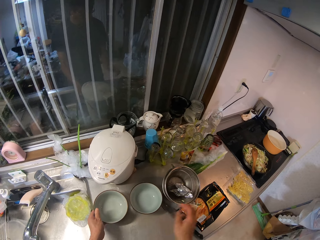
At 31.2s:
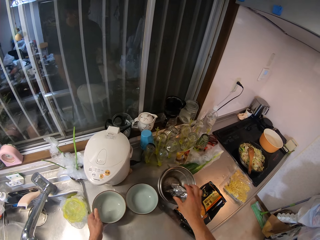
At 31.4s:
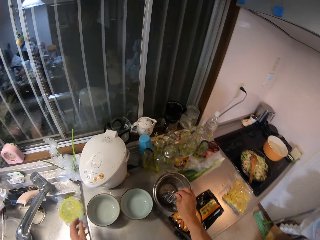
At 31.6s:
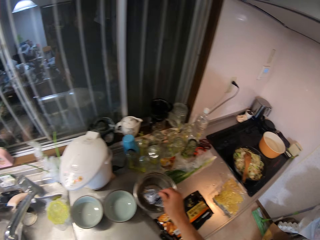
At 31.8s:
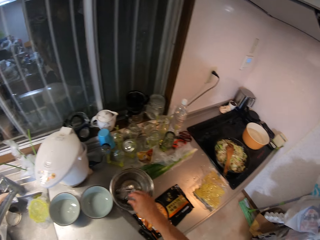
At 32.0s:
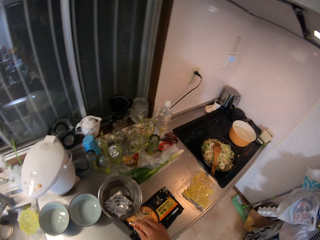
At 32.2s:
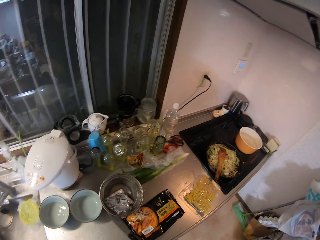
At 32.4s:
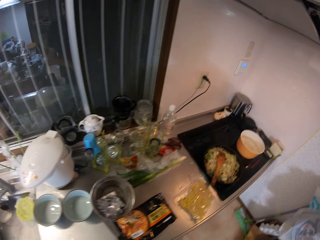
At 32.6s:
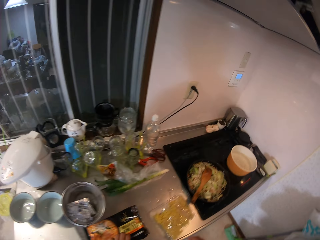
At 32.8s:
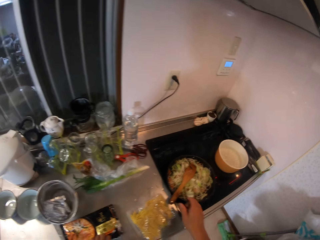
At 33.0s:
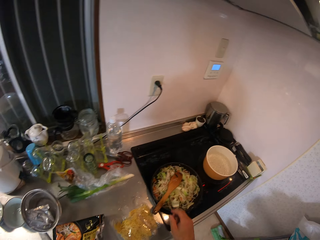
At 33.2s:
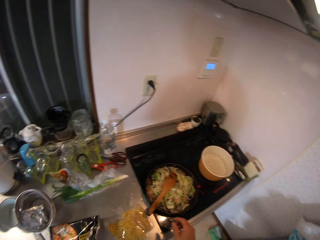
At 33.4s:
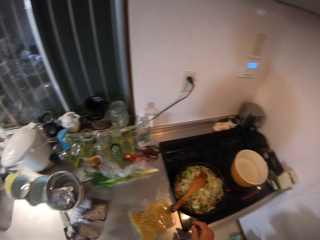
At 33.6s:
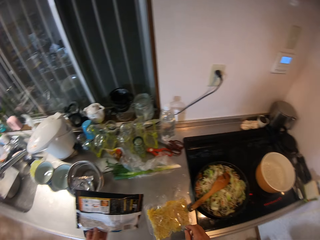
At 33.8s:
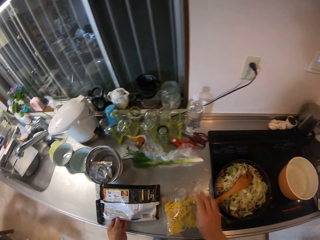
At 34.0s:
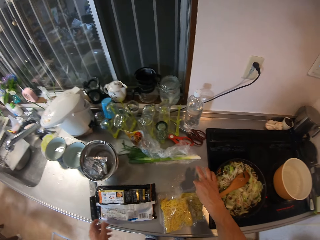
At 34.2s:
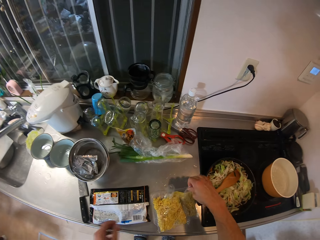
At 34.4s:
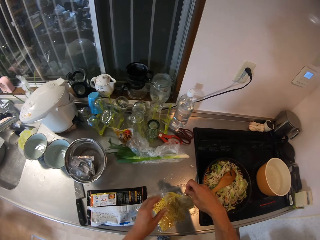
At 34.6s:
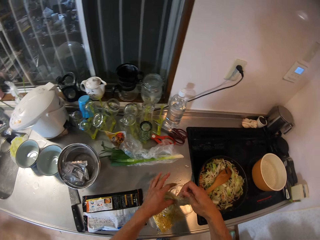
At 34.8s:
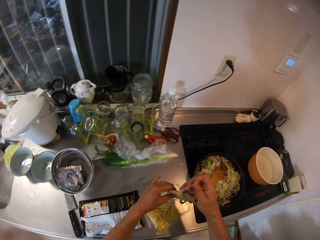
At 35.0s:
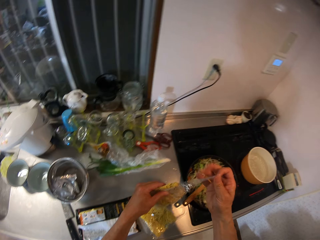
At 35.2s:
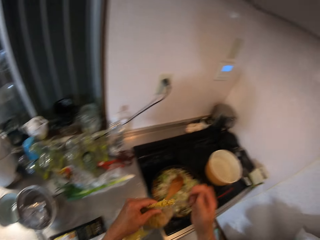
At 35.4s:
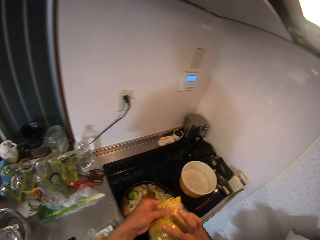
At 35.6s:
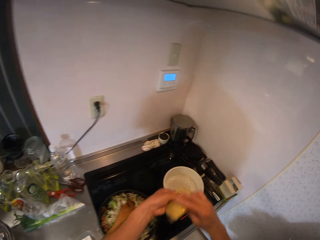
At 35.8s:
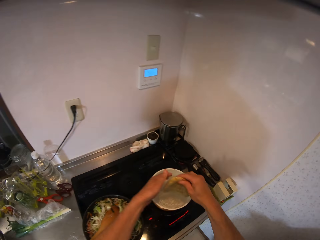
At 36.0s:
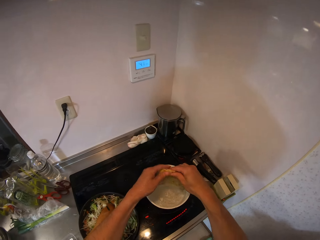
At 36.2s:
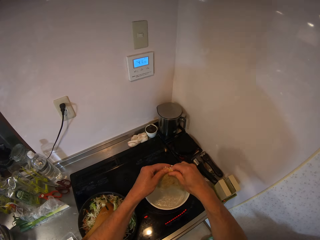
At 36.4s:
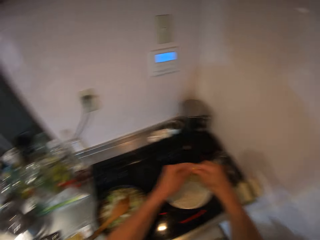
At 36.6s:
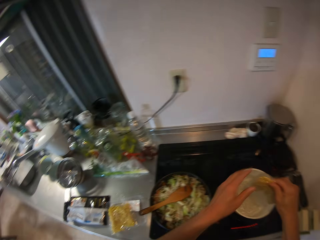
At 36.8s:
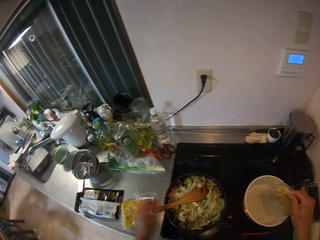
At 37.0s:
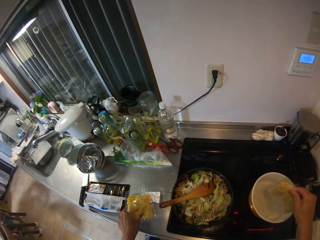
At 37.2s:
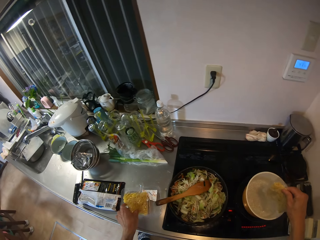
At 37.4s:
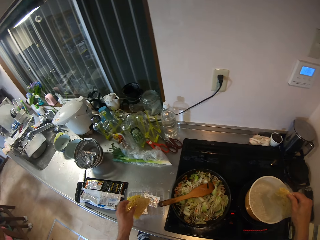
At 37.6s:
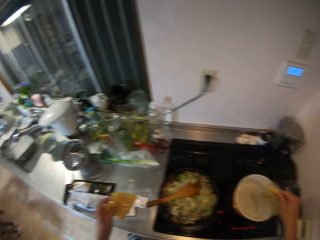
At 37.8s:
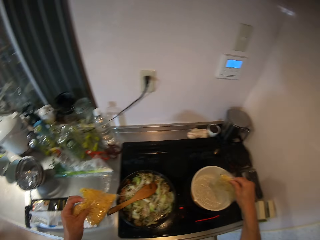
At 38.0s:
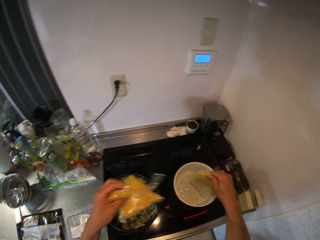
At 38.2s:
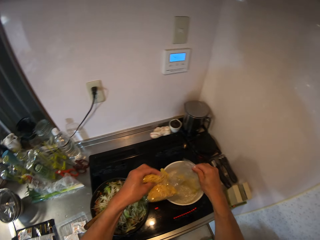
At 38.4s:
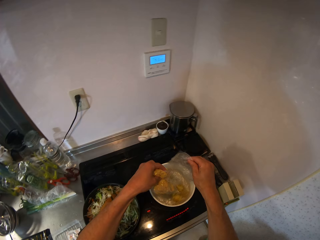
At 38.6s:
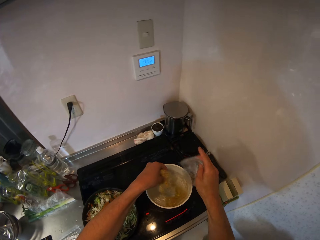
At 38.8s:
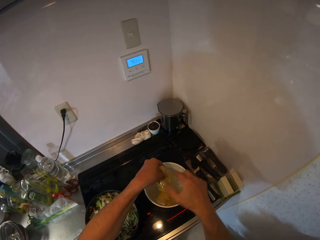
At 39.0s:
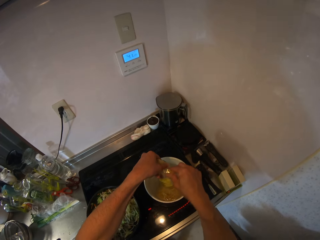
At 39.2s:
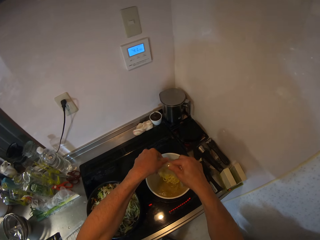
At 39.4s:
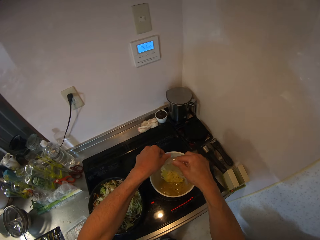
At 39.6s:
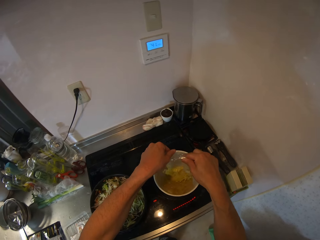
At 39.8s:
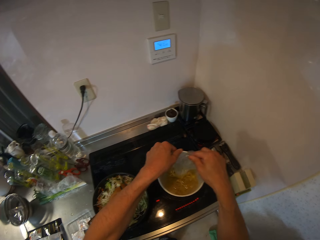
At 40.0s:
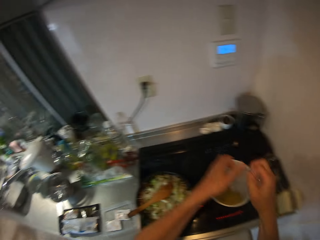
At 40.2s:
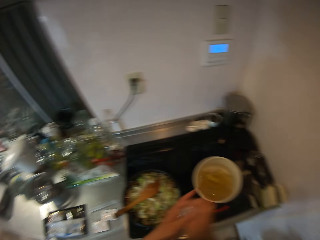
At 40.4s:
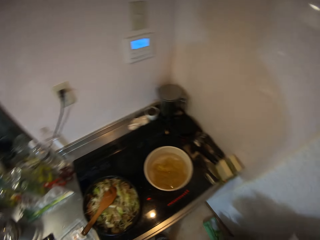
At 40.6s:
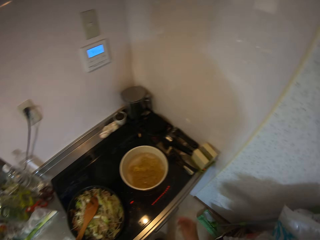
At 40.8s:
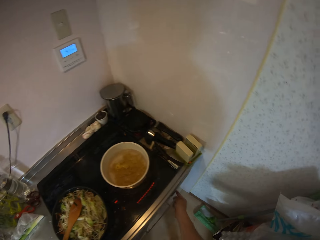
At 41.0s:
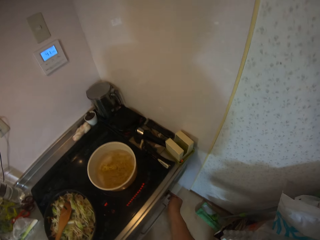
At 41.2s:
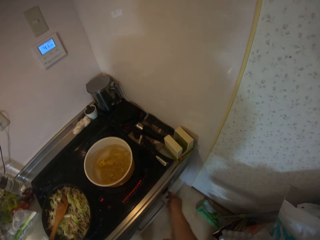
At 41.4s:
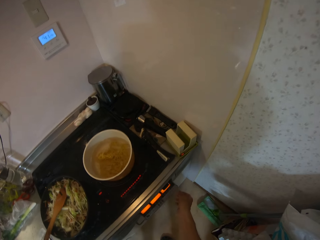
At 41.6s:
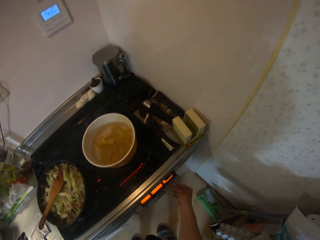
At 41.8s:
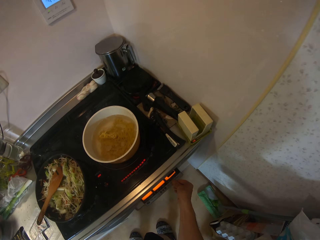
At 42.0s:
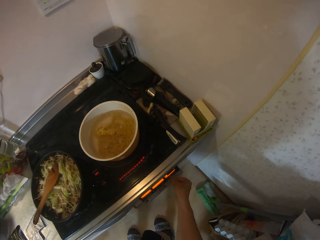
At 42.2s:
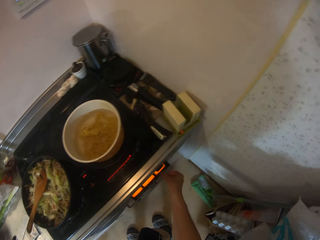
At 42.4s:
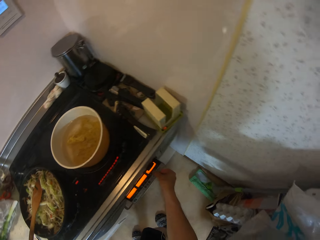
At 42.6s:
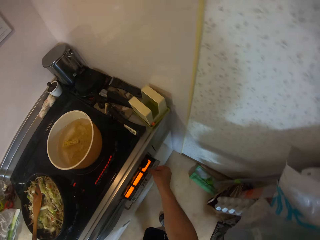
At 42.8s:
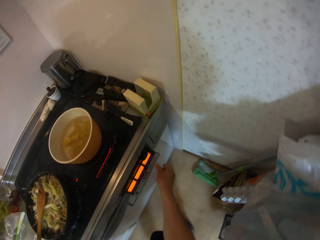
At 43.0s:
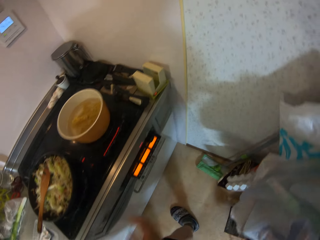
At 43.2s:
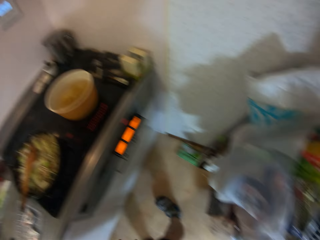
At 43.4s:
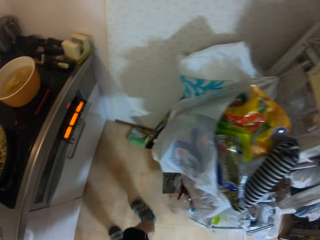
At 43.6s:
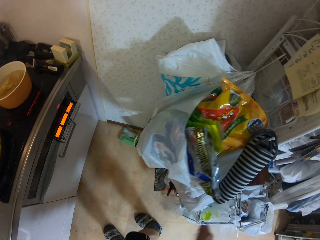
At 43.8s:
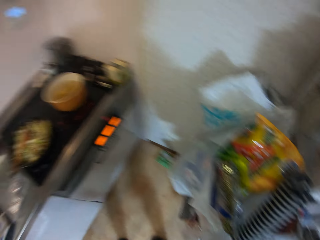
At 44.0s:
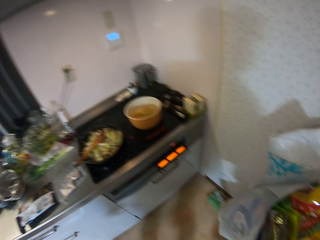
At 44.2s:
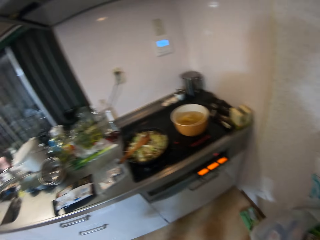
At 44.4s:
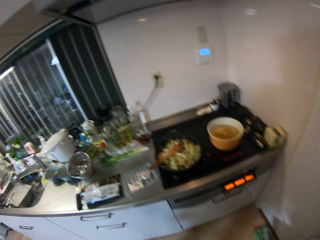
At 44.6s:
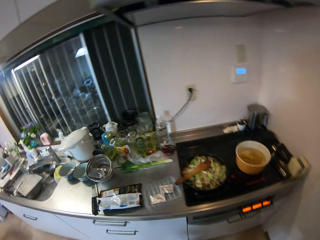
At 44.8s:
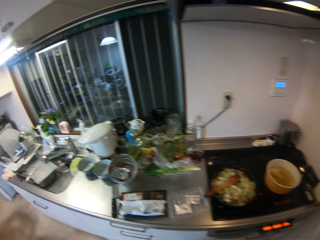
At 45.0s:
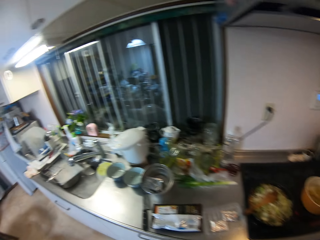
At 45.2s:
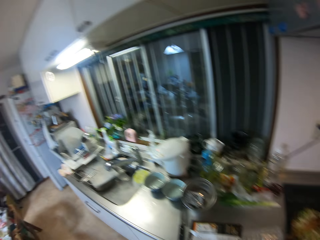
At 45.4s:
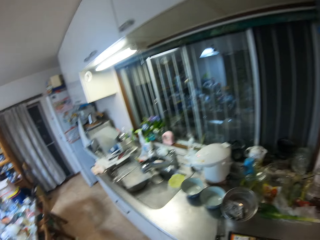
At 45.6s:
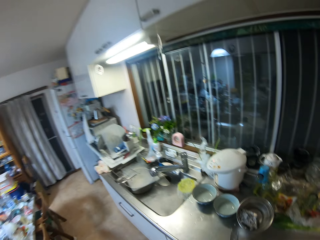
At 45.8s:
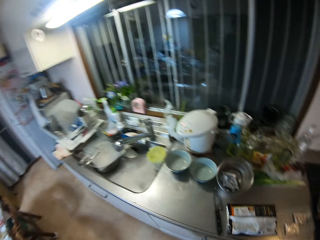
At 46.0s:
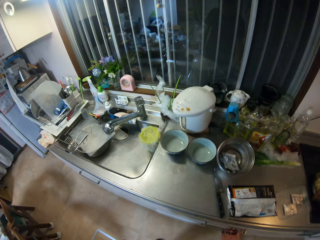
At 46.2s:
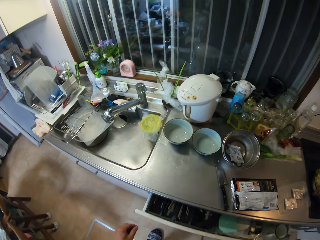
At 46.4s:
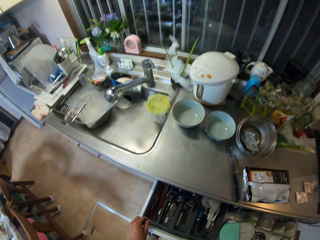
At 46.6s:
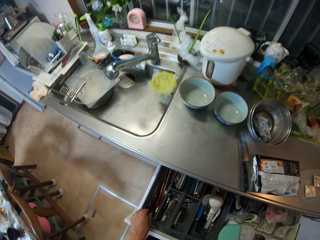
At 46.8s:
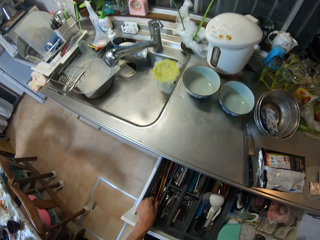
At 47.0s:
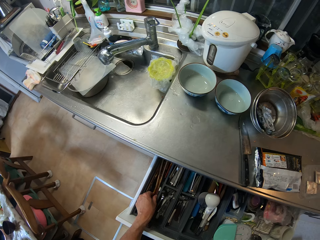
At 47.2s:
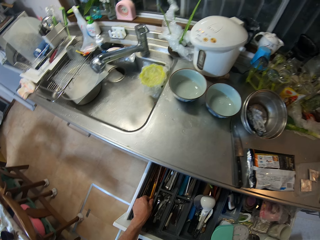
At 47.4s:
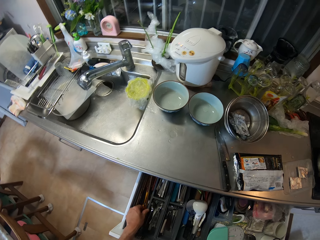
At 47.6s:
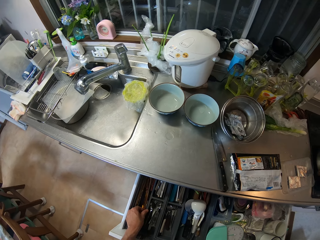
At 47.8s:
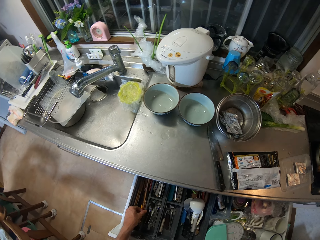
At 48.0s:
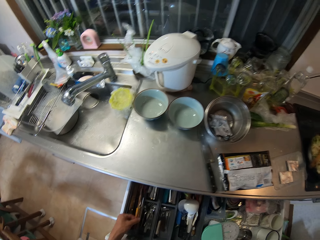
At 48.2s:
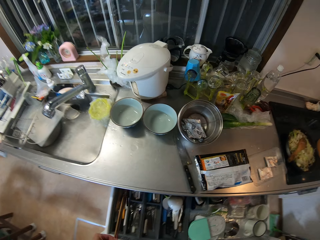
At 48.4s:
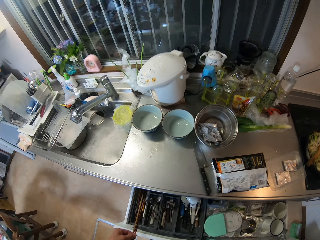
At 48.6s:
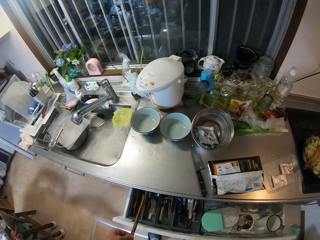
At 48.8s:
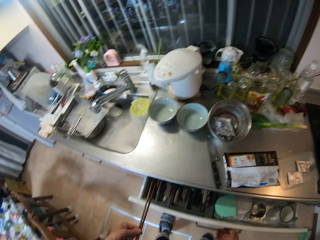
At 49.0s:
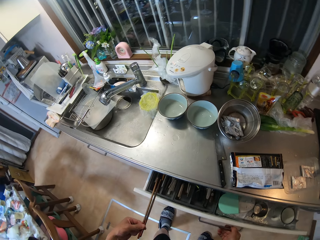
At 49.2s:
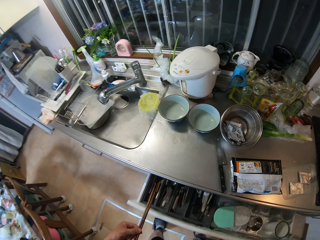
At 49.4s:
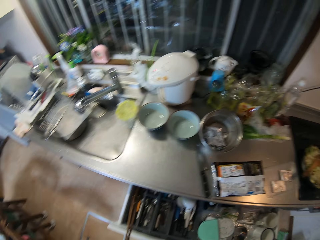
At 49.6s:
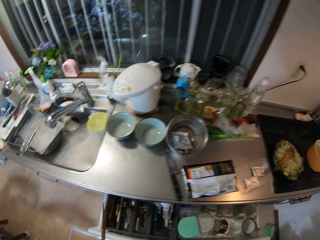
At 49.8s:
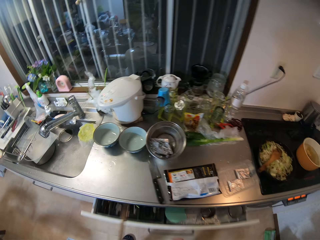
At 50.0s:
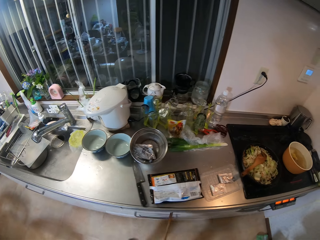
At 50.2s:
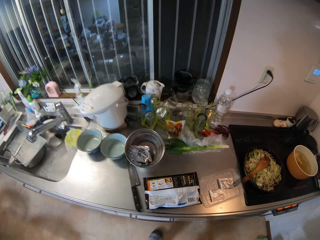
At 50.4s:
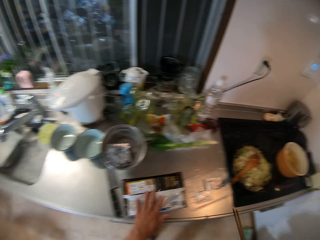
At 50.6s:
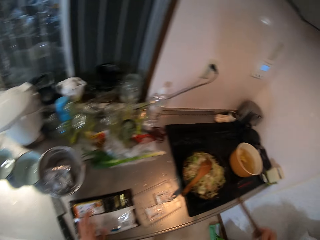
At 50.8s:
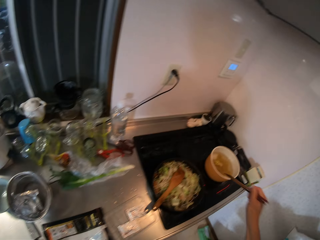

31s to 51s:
The camera wearer drops the two bowls on the slab. She touches the sachets of spices in the stainless sieve. She adjusts the sachet. She turns the noodles packet. She picks up the packet of something. She opens one of the nylons of noodles on the slab. She pours the noodles in a pot of boiling water. She picks up the second noodles from the plastic pack on the slab. She pours the noodles in the pot of boiling water. She opens the oven. She adjusts the heat of the gas cooker with her right hand. She presses a button. She moves to the left. She opens a cupboard or drawer with her right hand. She brings out chopsticks from the cupboard. She closes the cupboard with her left hand.

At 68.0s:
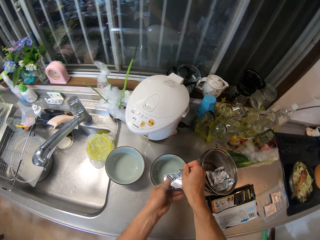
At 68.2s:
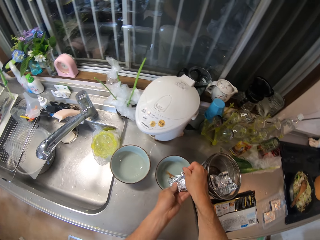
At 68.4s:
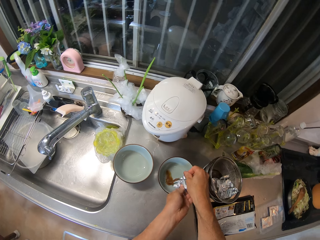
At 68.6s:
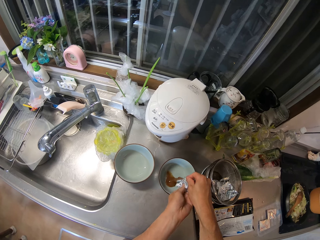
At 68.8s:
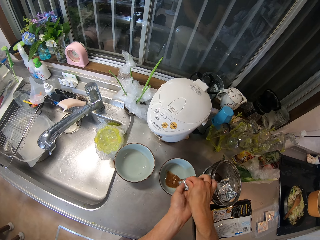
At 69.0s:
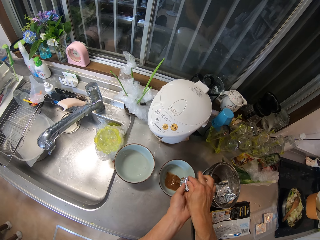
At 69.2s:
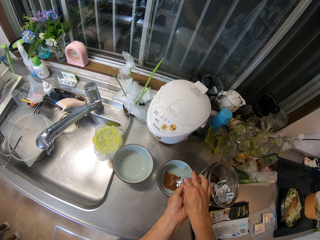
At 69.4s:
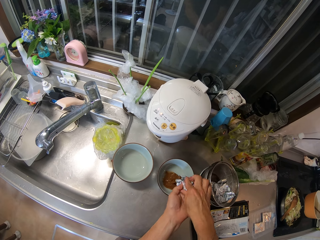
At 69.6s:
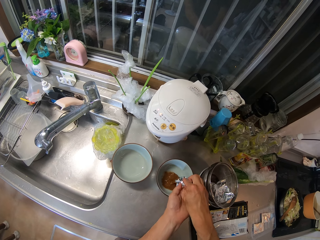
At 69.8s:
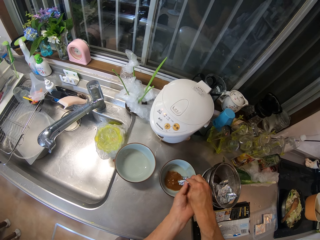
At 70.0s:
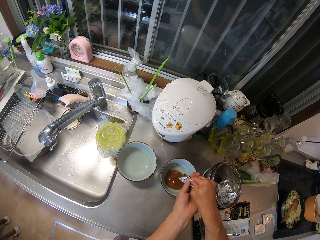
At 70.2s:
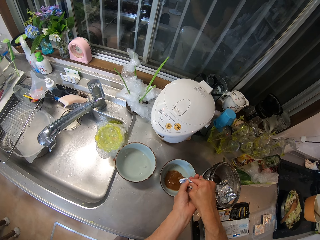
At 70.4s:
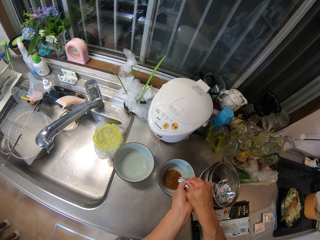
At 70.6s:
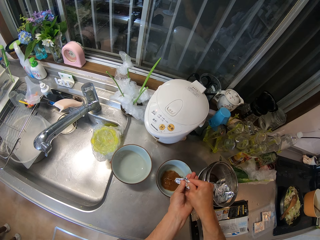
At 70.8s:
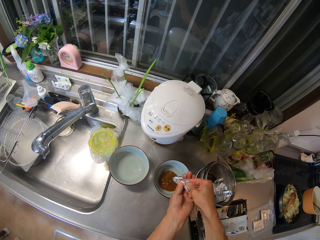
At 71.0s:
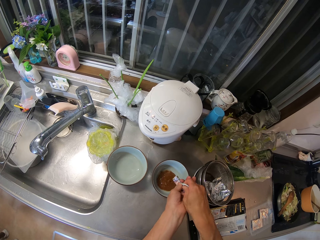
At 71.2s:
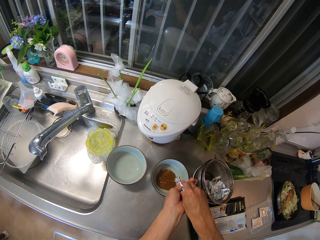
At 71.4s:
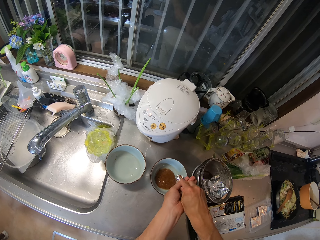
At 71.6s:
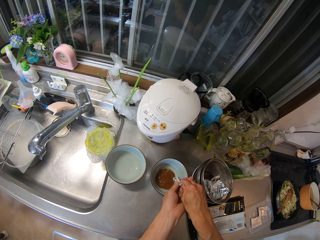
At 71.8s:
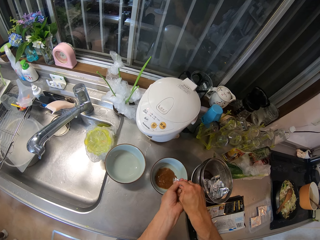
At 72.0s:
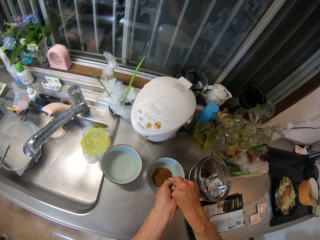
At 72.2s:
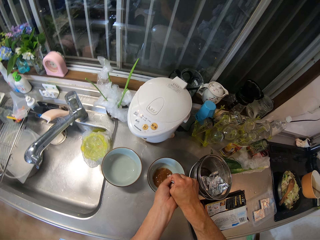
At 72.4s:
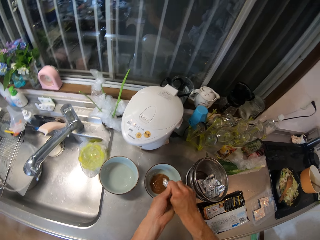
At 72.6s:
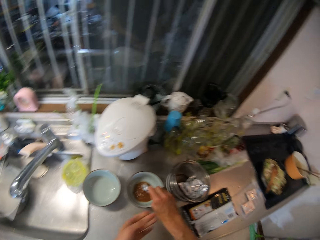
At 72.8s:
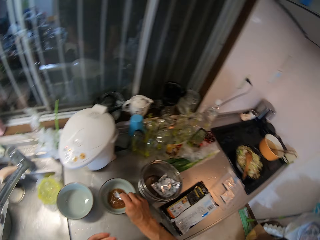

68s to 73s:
The camera wearer pours the liquid substance from the sachet into one of the bowls.
